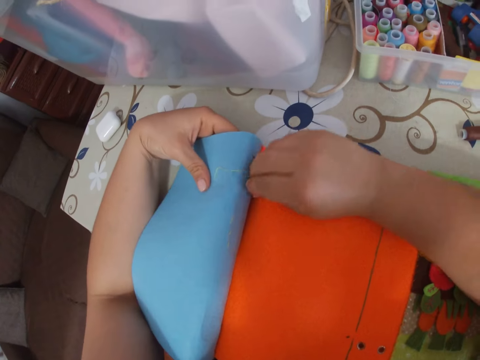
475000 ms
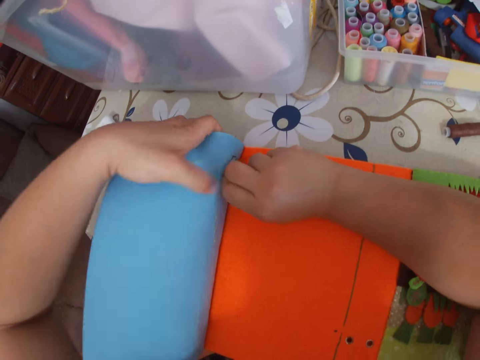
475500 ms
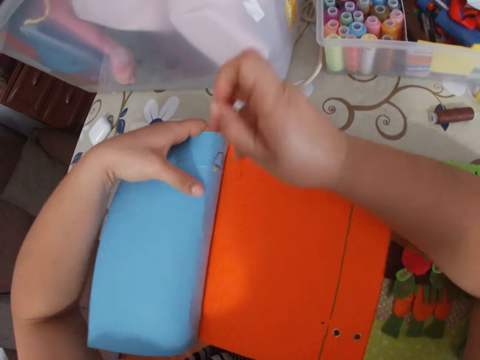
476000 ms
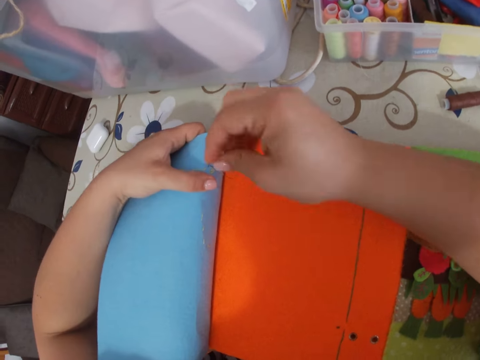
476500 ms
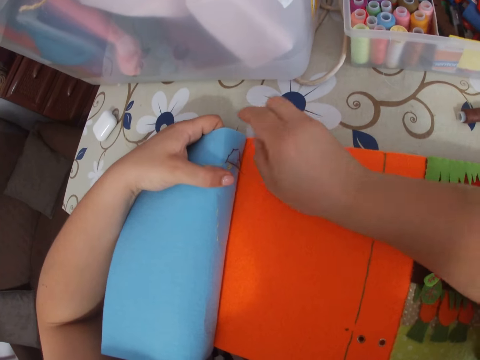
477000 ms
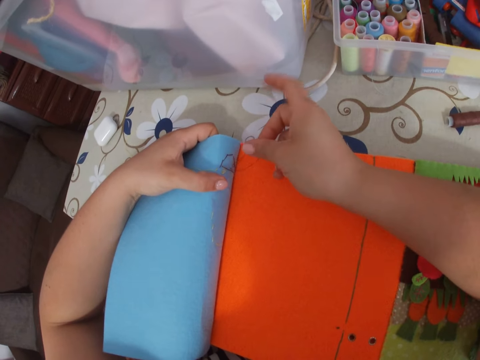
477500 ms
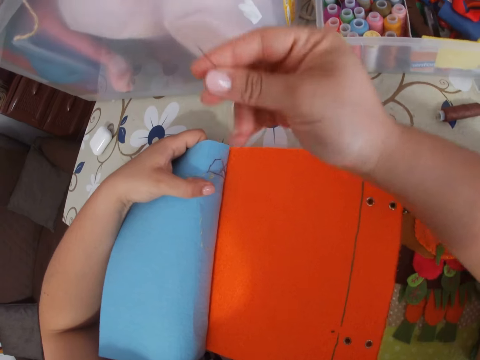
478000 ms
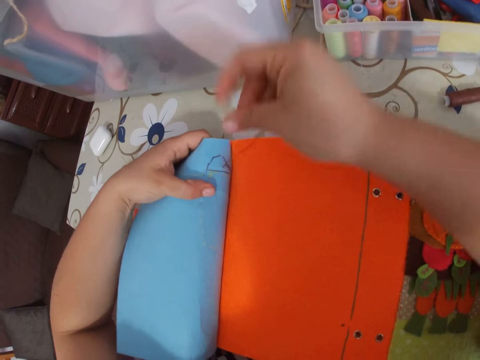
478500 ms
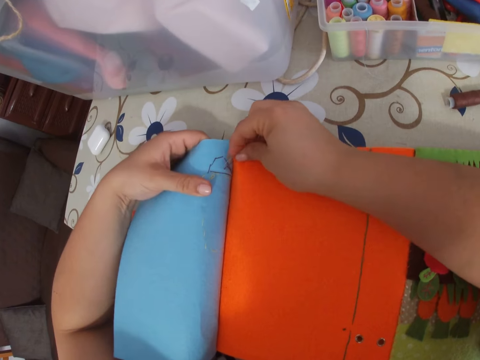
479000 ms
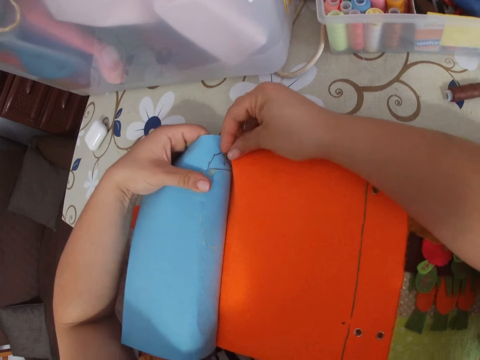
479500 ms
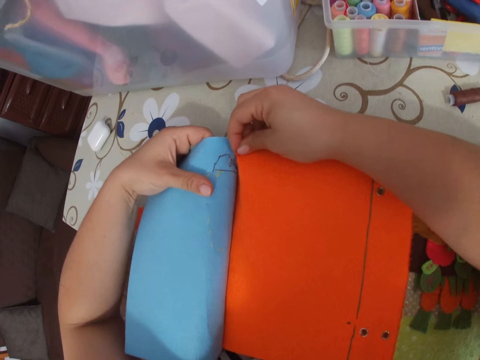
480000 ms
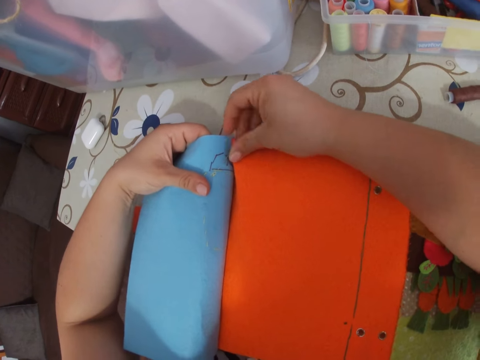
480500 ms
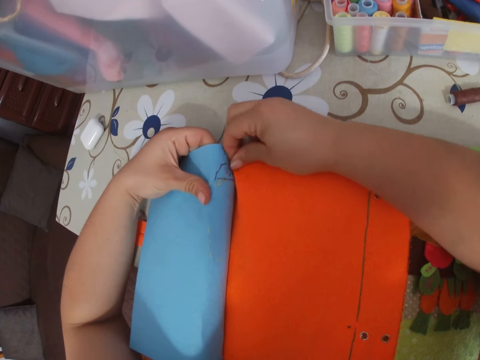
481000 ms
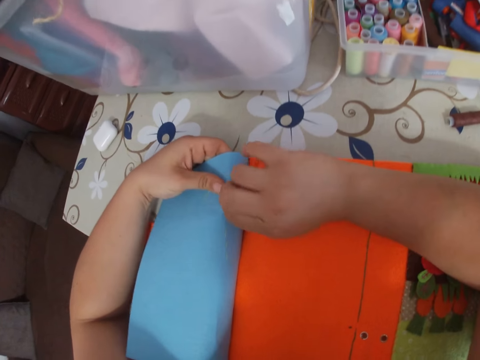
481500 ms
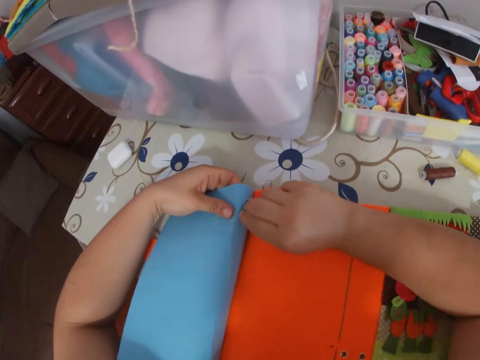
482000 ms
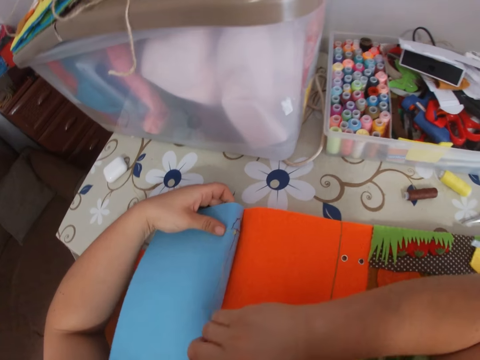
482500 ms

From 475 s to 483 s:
The camera wearer pulls the needle with thread through the paper with her right hand. She passes the needle under a thread. She adjusts the thread. She sticks the needle with thread in the paper. She pulls the needle with thread through the paper with her right hand.

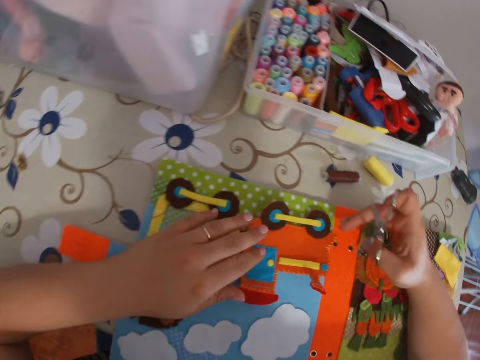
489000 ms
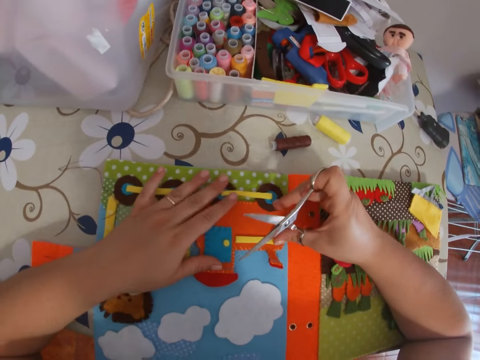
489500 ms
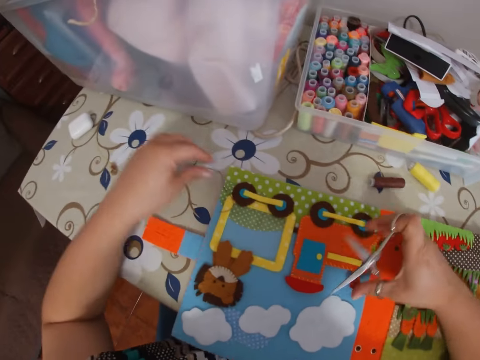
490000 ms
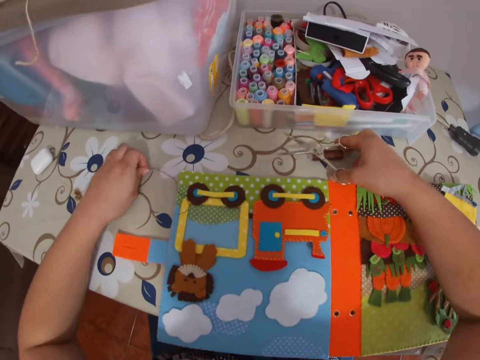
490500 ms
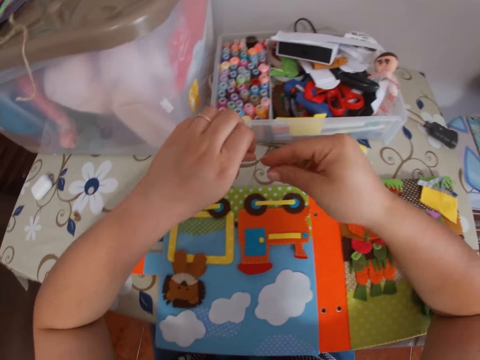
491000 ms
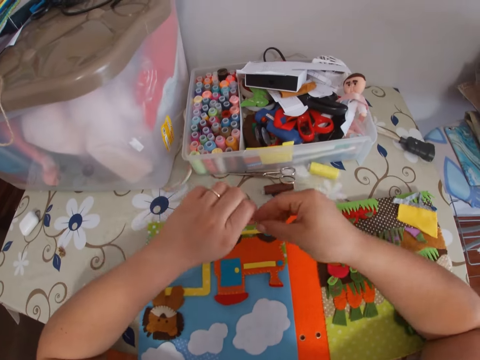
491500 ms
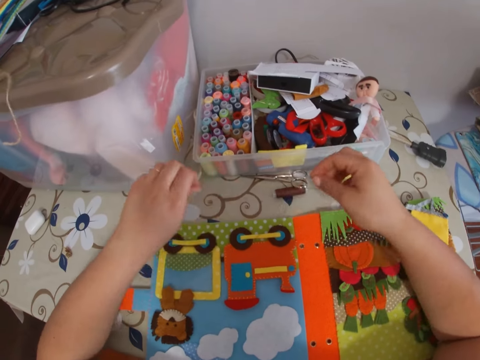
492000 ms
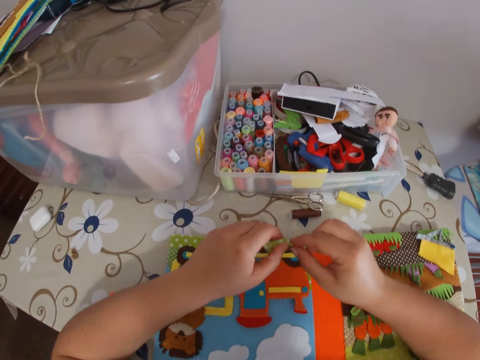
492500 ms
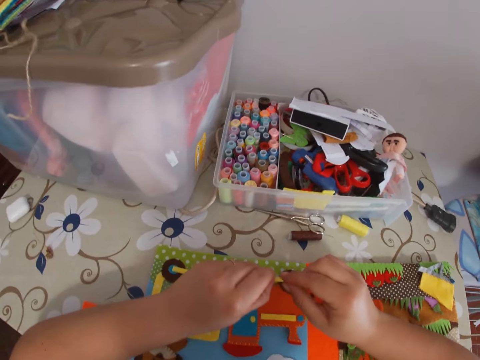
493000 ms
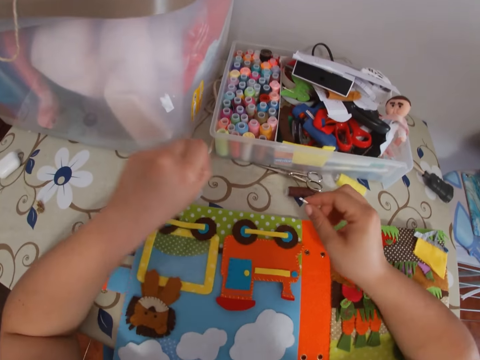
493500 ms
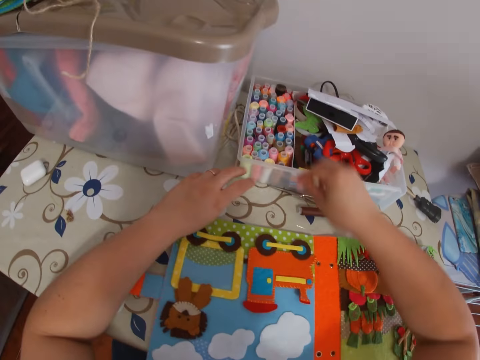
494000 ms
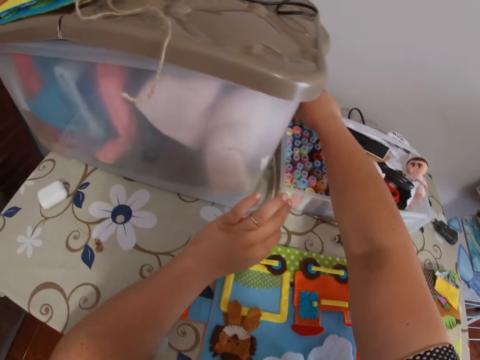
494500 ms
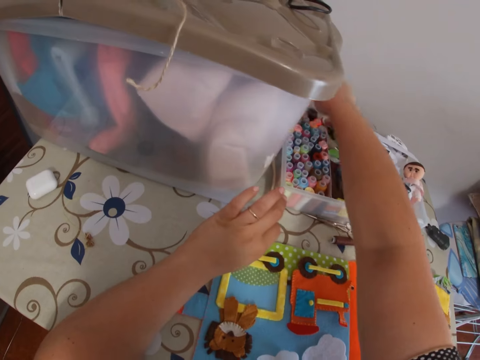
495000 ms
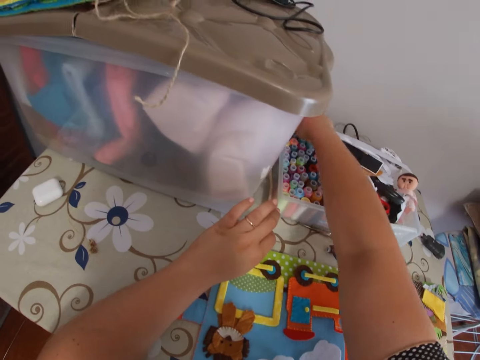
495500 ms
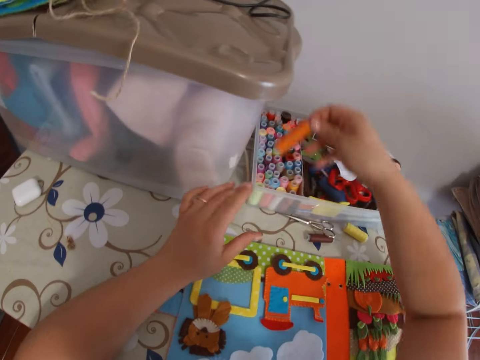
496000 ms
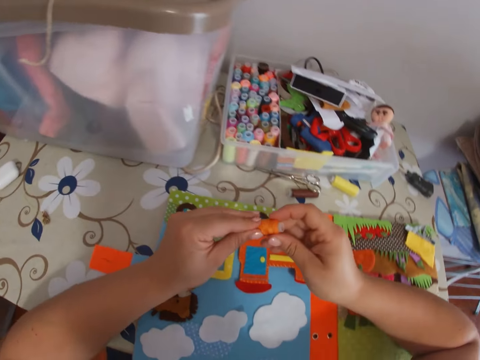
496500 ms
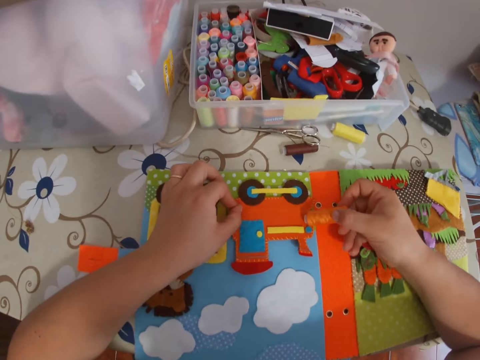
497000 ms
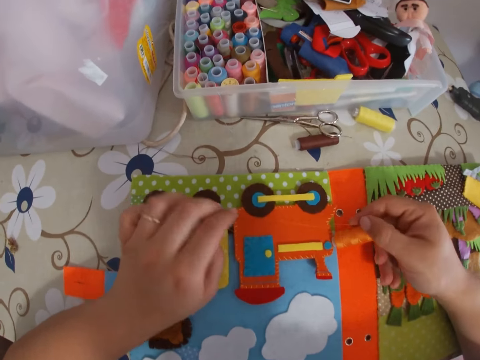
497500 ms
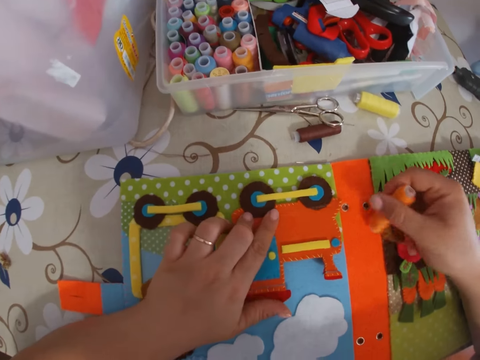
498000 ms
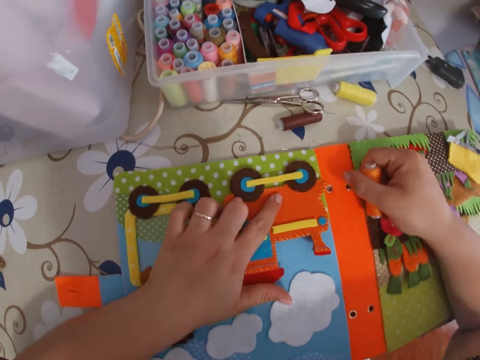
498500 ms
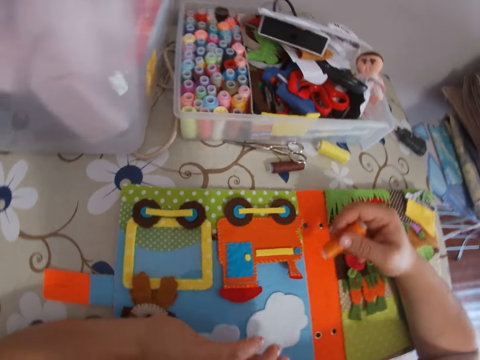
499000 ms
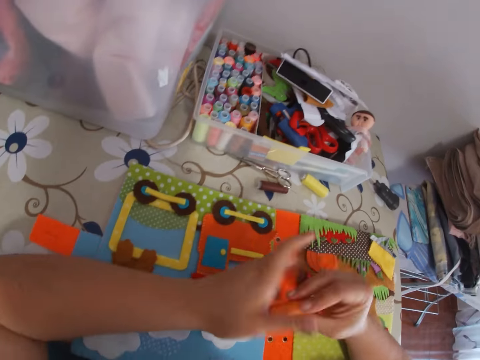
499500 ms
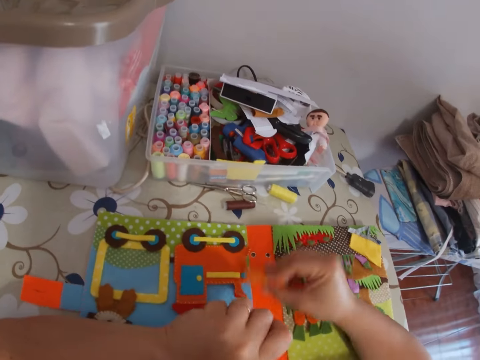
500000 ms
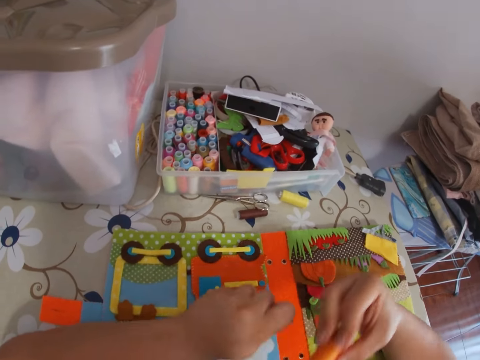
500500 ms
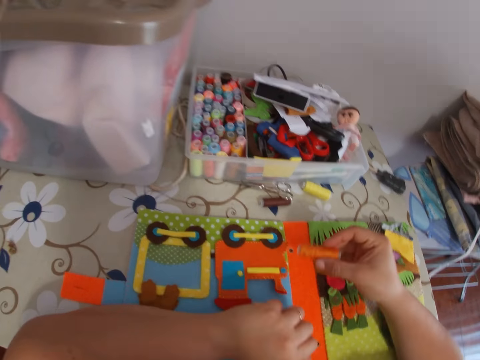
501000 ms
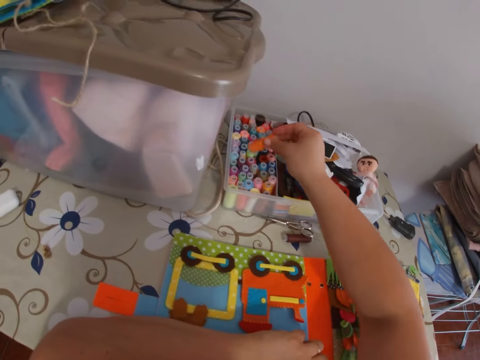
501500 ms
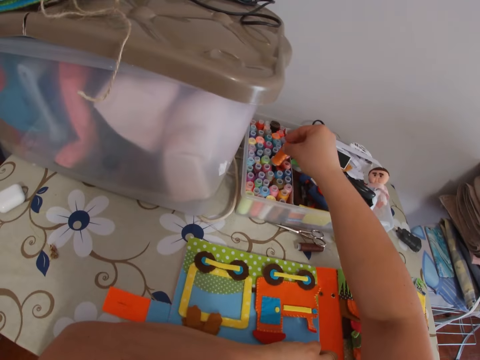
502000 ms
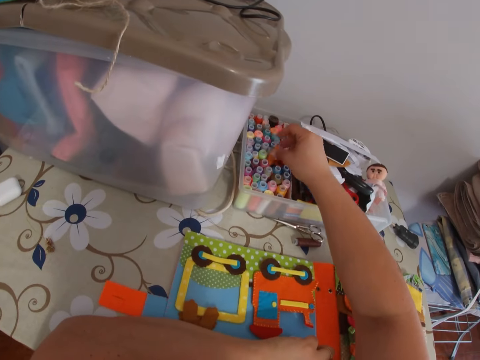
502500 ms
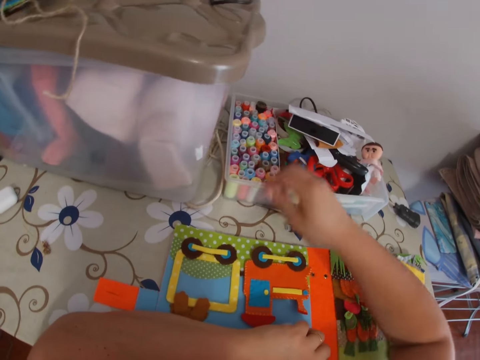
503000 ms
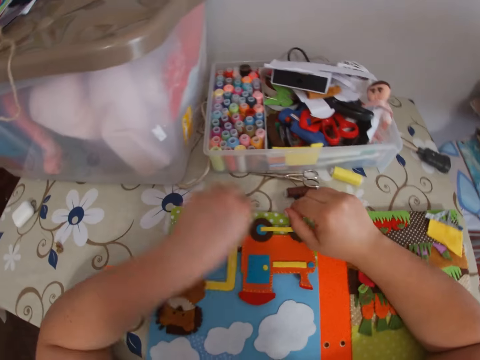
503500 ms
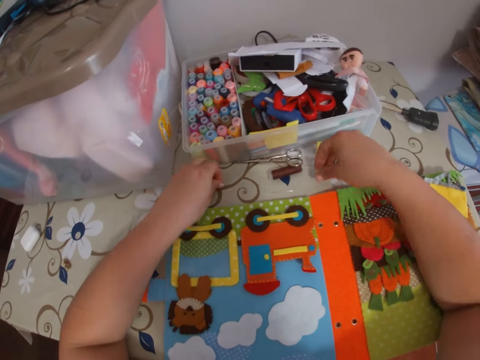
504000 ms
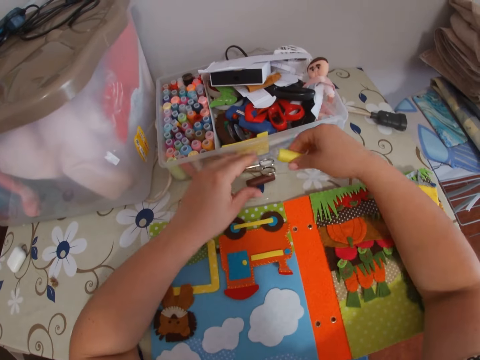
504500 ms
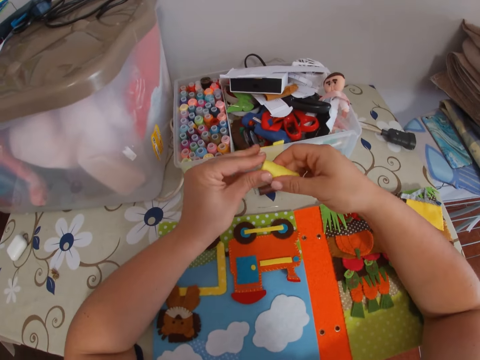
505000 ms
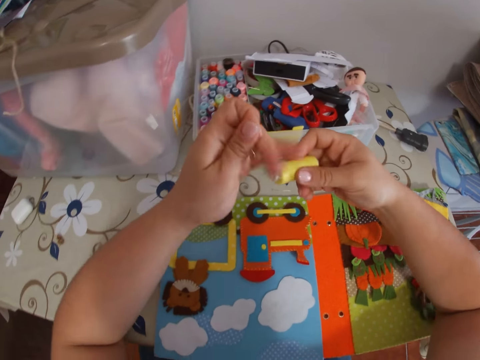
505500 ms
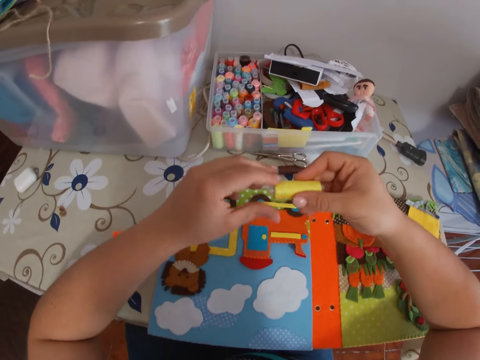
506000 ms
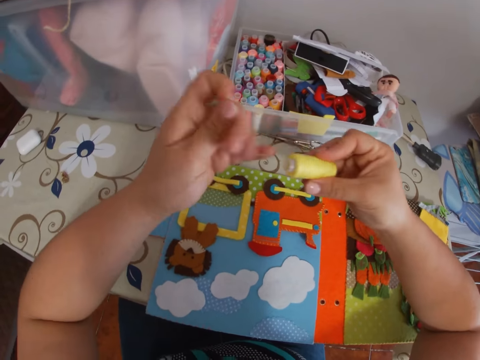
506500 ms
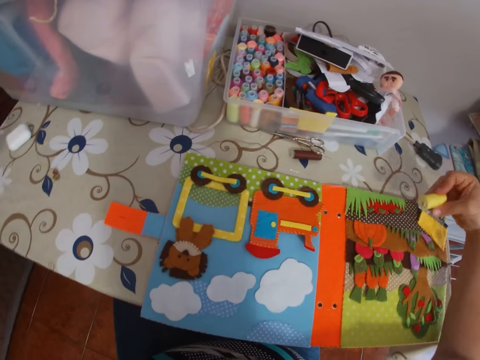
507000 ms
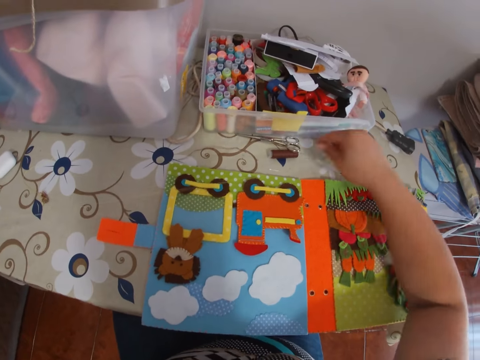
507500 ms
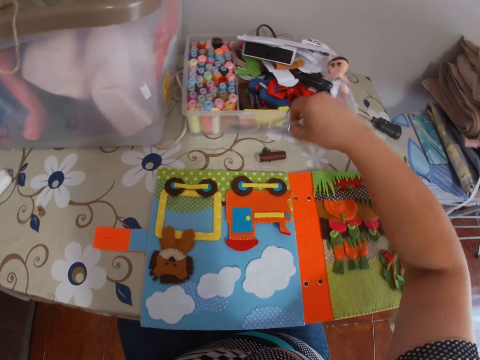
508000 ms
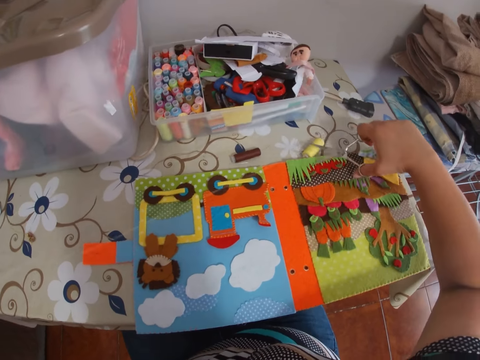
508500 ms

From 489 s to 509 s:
The camera wearer picks up a needle with thread on the table with her left hand. She places the scissors on the table. She removes the thread from the needle. She holds the thread with both hands. She places the needle on the table. She picks a thread or bobbin with thread from a rack on the table with her right hand. She adjusts the thread. She places the bobbin with thread on the paper book. She lifts up the bobbin with thread. She adjusts the thread. She rolls out the thread. She places the bobbin with thread in a tin. She moves the paper book. She picks up another bobbin with thread on the table with her right hand. She adjusts the thread. She pulls out the thread with her left hand. She places the bobbin with thread on the table. She picks up a pair of scissors on the table with her right hand.
